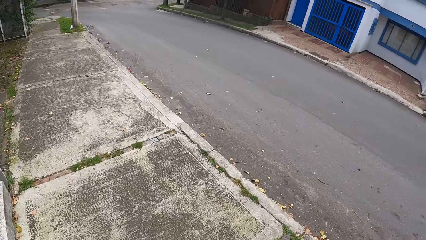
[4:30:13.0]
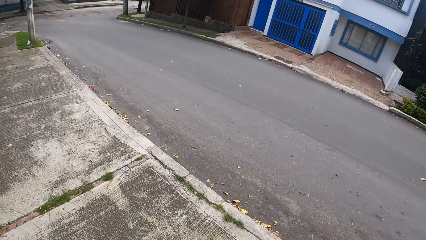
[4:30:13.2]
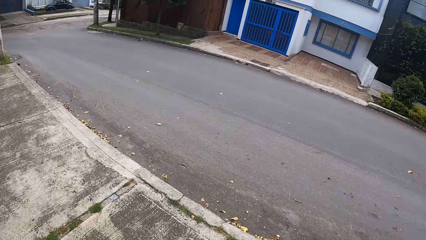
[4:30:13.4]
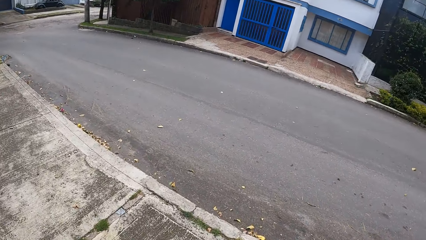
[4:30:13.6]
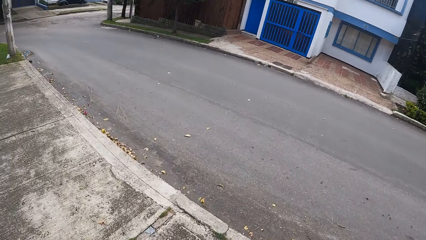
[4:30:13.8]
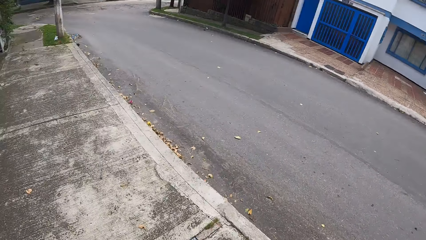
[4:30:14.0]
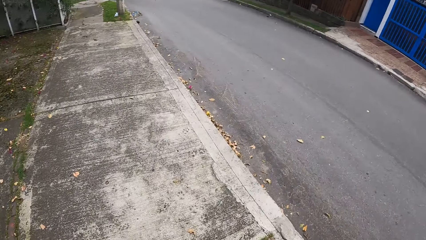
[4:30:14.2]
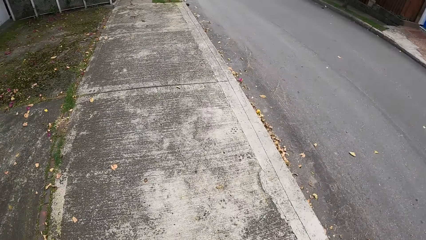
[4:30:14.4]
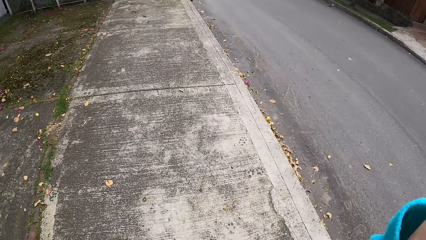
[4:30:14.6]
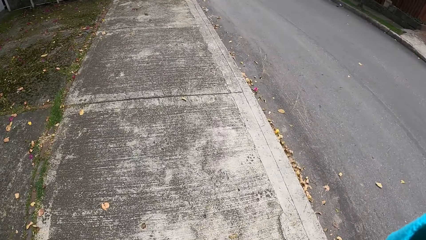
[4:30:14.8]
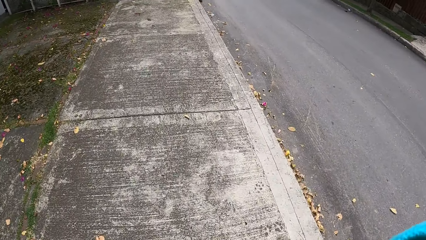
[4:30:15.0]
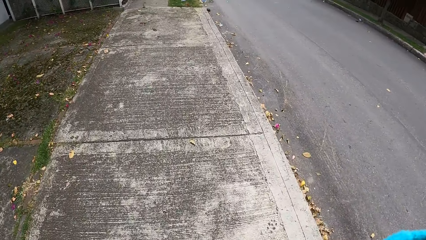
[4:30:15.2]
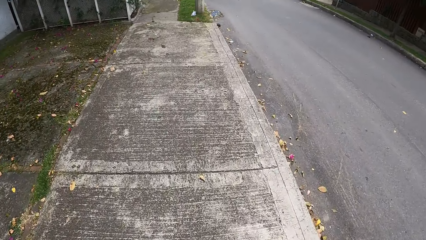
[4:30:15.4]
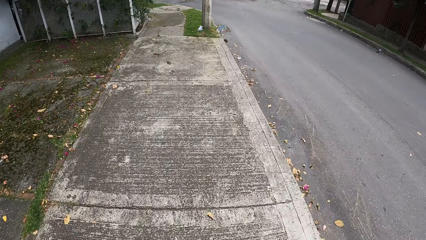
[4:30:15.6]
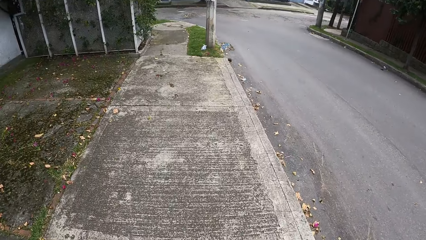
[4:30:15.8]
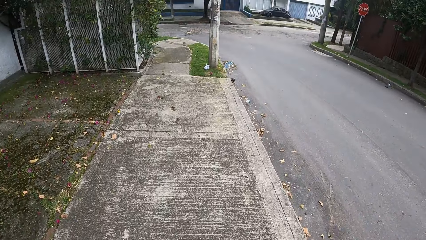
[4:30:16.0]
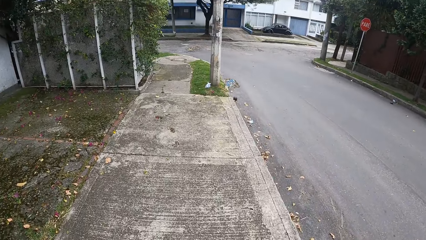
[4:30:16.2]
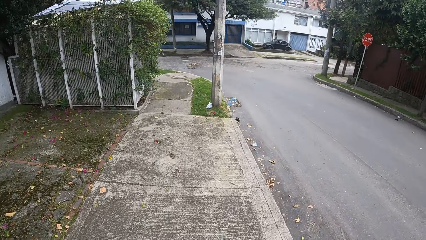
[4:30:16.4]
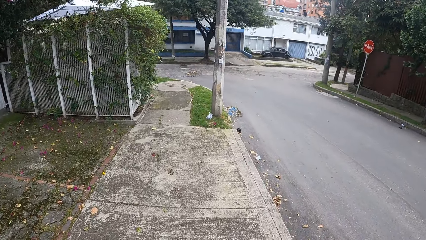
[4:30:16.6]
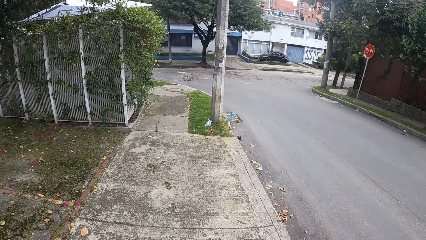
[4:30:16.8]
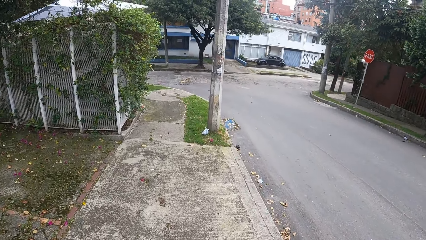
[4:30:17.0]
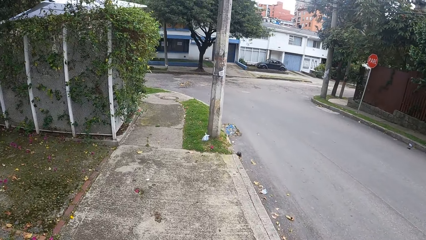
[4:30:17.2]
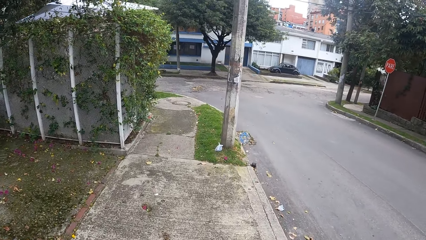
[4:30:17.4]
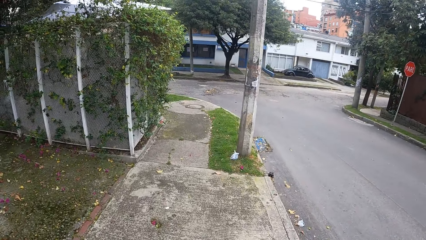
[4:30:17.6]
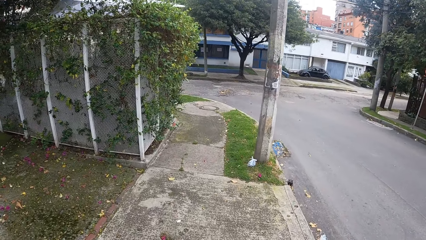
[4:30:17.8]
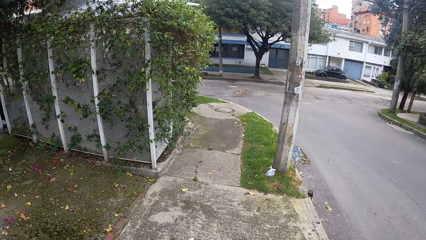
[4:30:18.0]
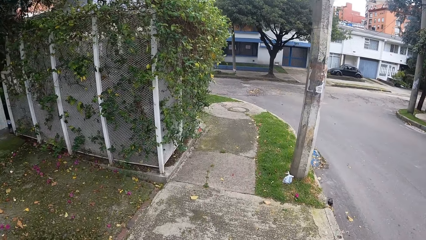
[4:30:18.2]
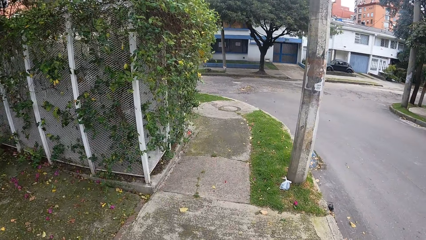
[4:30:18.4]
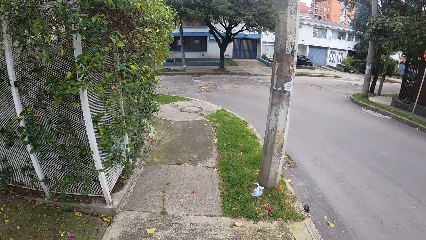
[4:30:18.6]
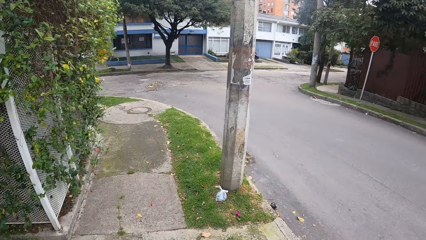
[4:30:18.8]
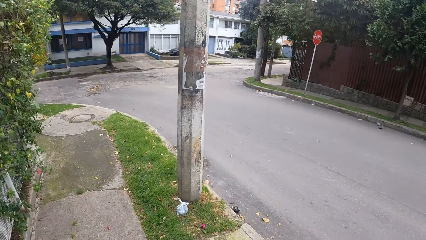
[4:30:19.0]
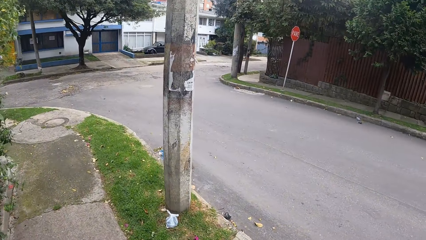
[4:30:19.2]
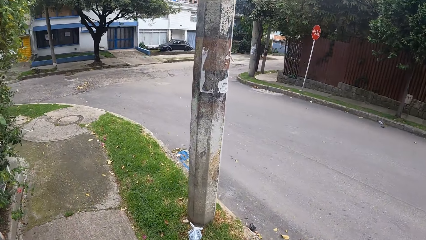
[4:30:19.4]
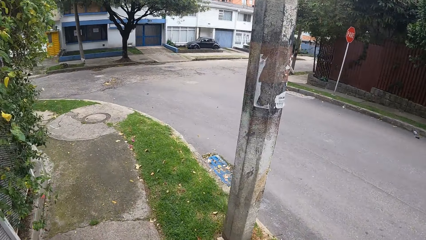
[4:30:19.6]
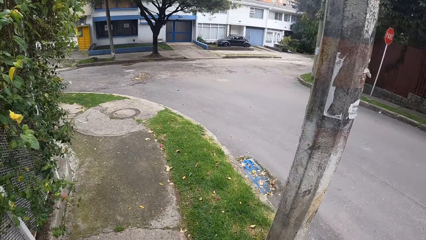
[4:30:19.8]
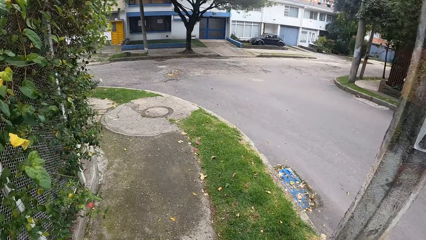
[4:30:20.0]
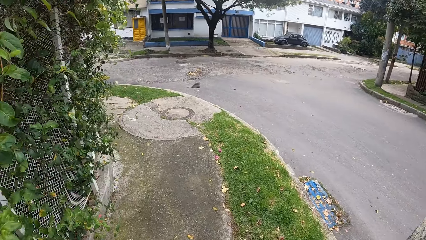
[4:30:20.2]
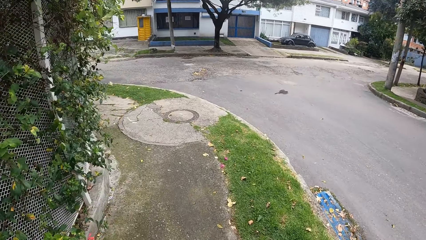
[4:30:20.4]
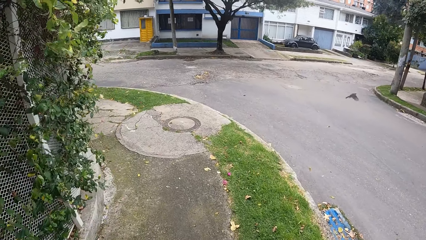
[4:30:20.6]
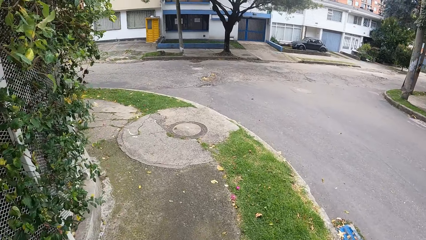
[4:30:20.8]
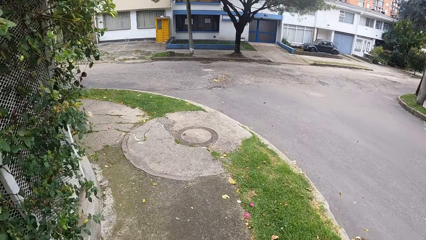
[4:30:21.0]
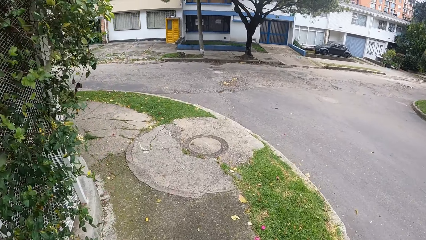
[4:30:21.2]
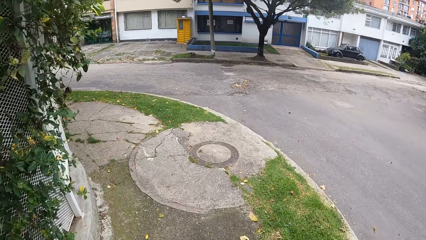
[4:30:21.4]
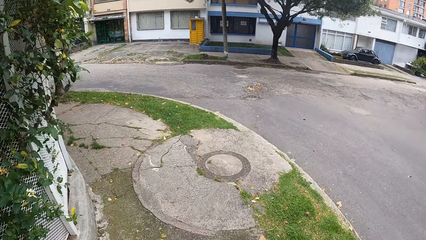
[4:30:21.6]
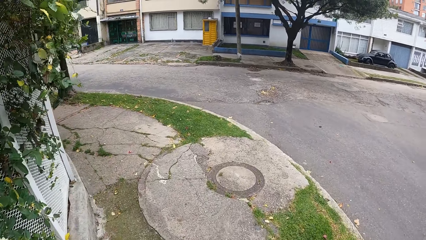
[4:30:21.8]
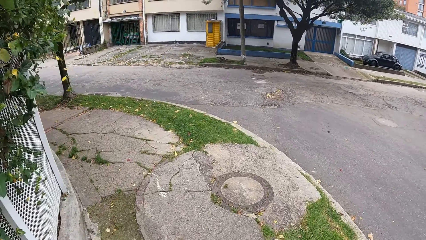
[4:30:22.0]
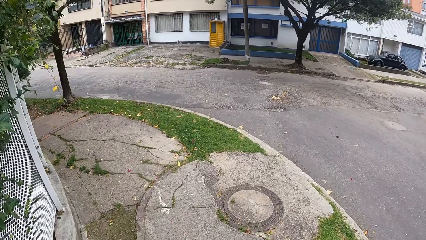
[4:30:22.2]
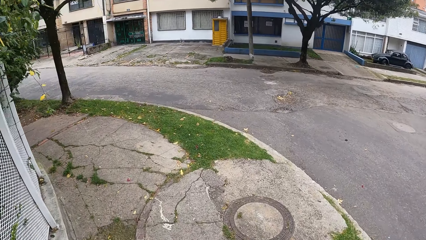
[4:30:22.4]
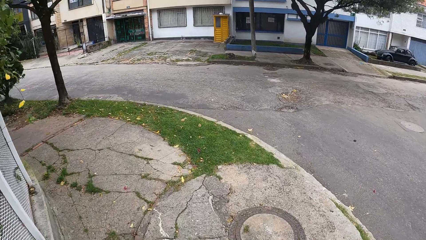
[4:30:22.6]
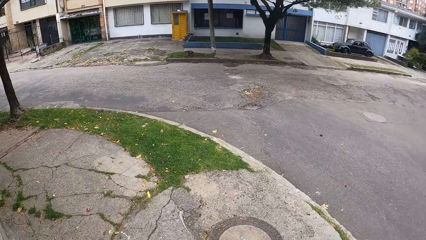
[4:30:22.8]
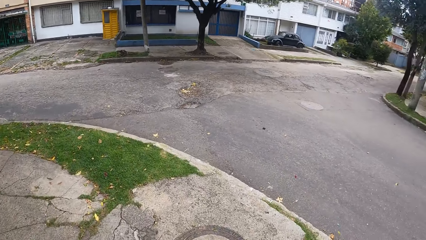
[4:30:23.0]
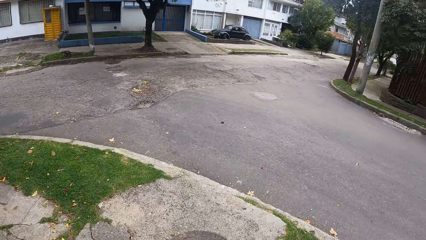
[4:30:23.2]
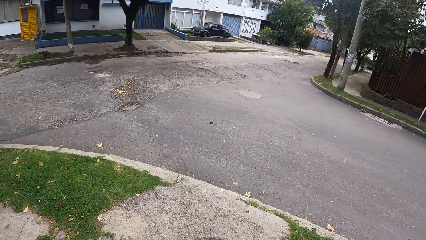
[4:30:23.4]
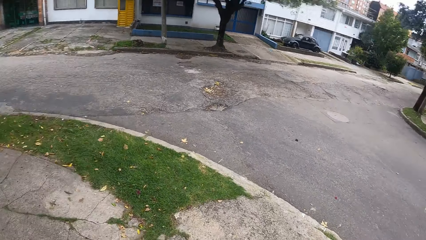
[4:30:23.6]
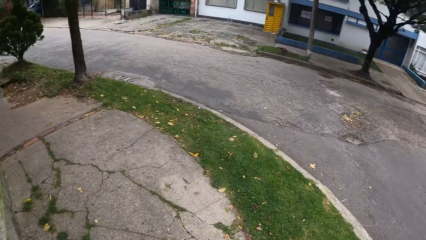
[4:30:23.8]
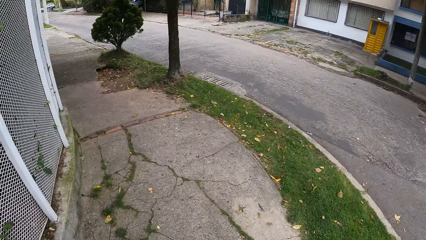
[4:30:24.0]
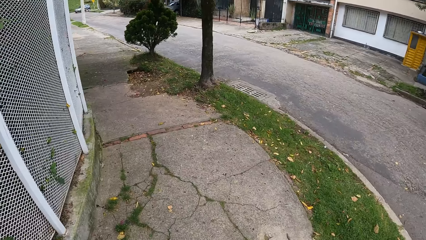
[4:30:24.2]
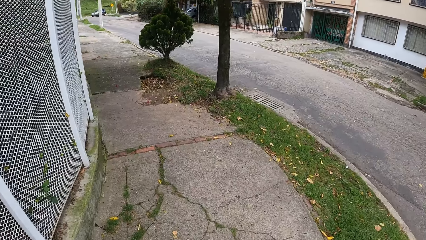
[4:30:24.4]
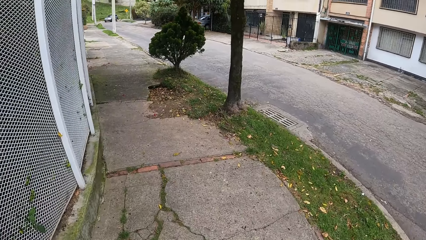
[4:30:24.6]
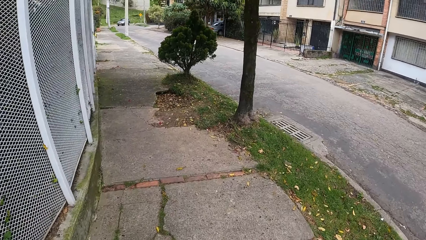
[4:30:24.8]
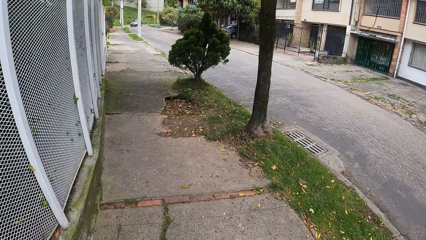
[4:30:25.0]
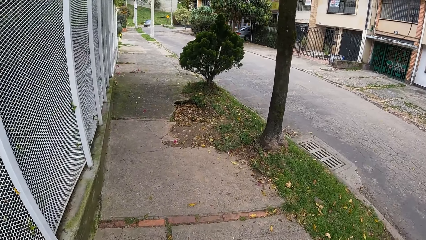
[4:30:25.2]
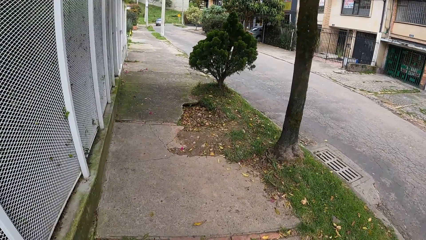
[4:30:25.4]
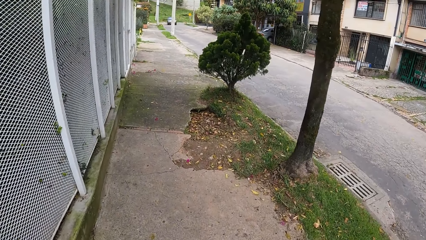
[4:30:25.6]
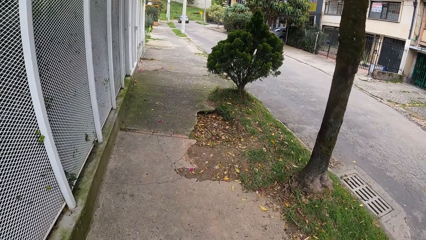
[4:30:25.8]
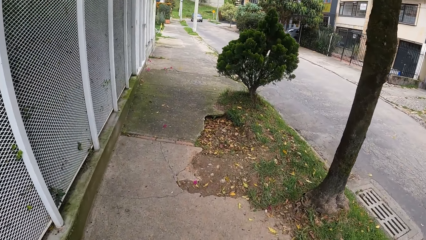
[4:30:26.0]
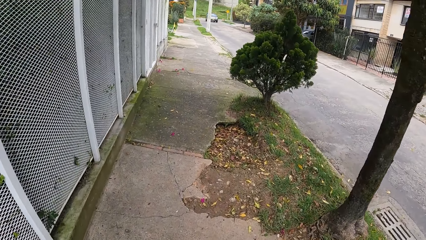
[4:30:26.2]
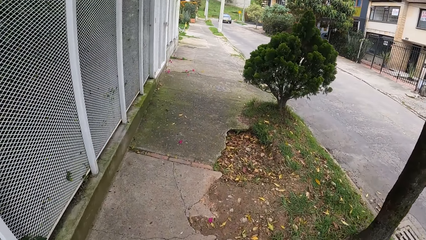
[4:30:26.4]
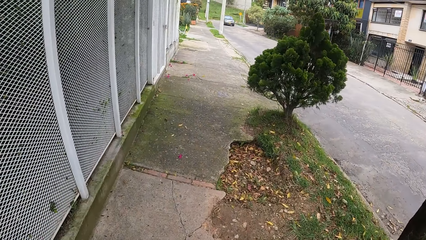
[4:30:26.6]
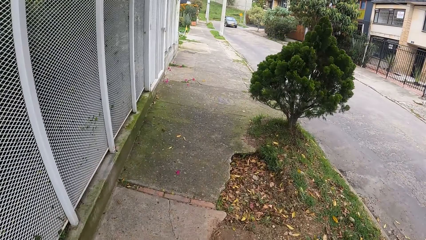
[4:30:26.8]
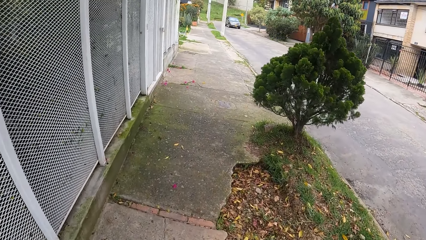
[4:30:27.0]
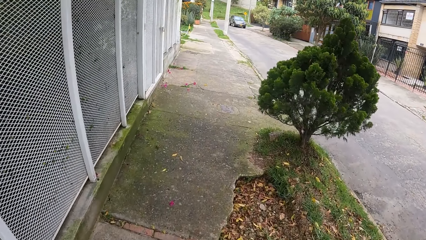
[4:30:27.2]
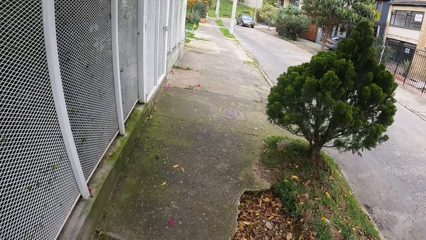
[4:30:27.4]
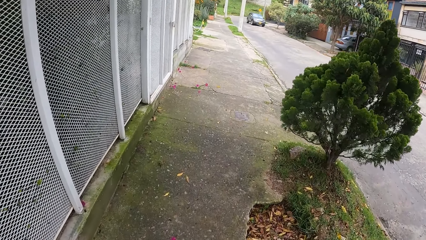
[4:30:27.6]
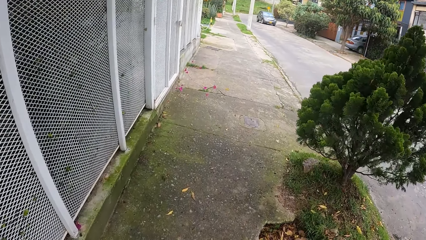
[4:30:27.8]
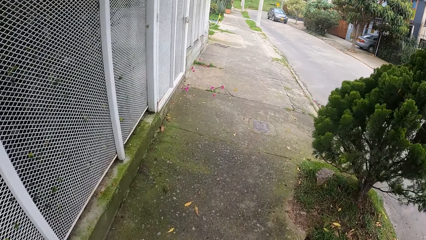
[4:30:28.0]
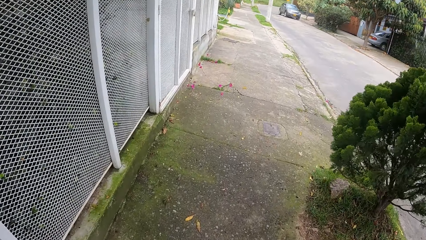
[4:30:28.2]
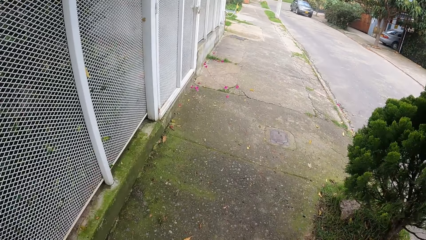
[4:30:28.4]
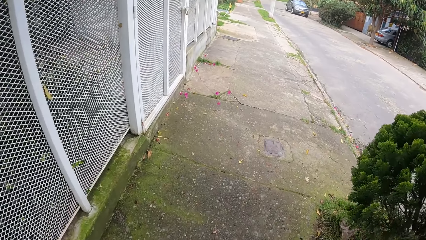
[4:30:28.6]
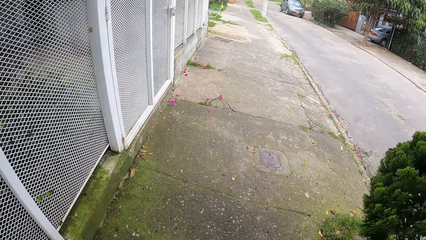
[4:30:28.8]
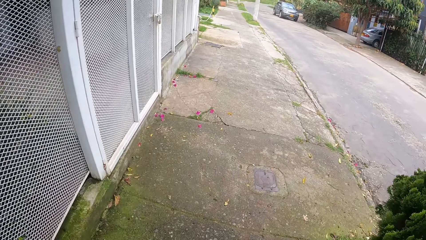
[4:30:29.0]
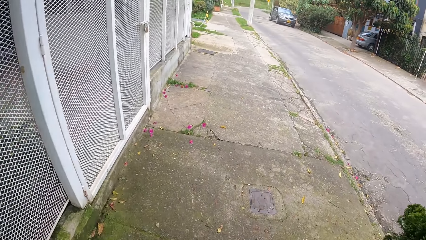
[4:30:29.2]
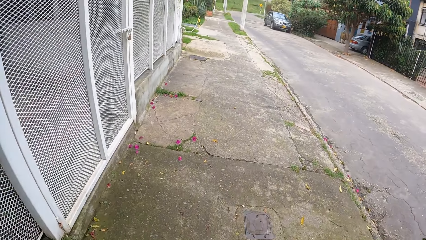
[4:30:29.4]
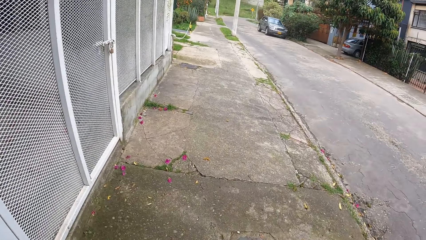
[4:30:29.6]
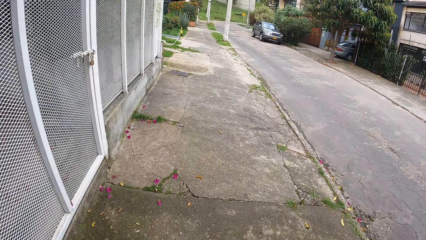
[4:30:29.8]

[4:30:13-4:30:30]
The camera wearer touches her face with her right hand. She turns on a corner and walks on the sidewalk.
